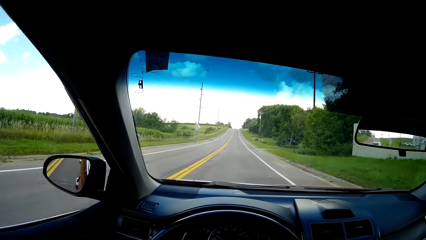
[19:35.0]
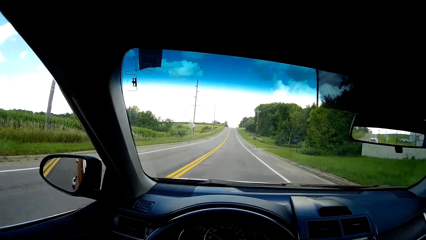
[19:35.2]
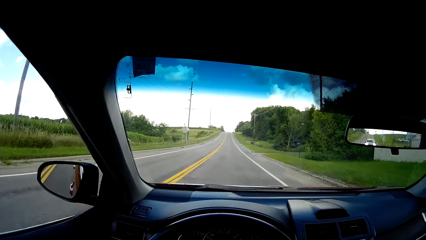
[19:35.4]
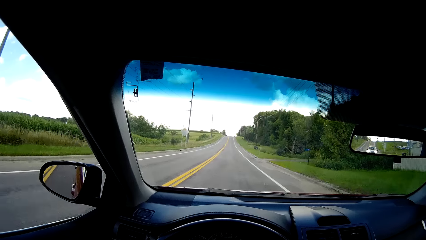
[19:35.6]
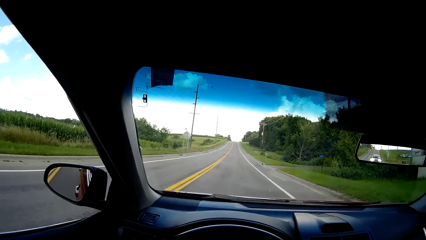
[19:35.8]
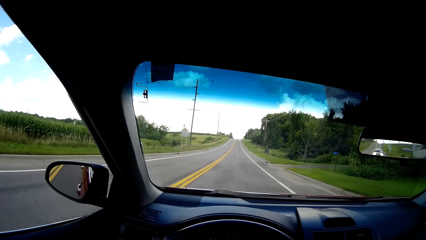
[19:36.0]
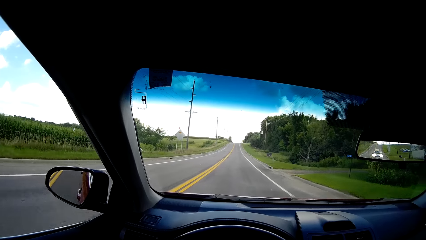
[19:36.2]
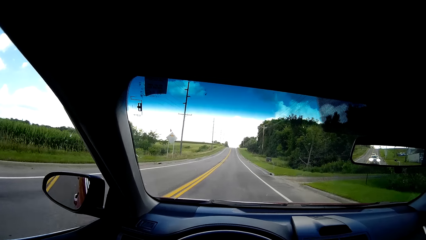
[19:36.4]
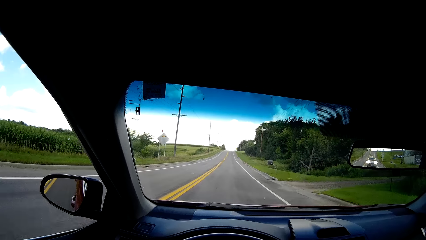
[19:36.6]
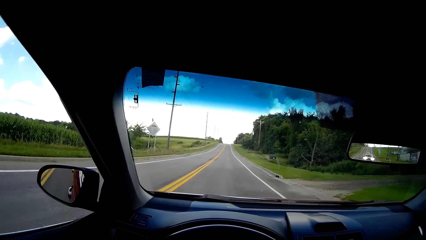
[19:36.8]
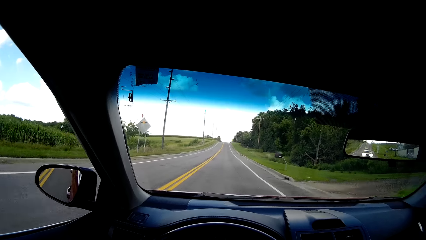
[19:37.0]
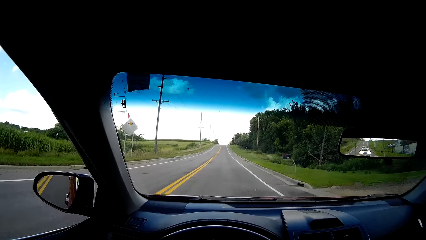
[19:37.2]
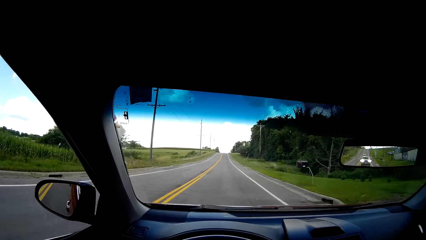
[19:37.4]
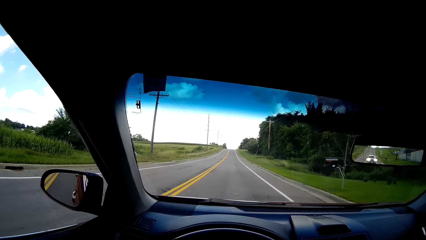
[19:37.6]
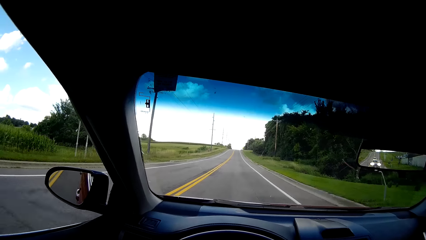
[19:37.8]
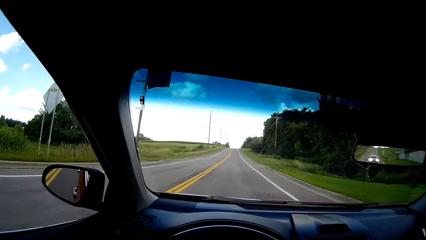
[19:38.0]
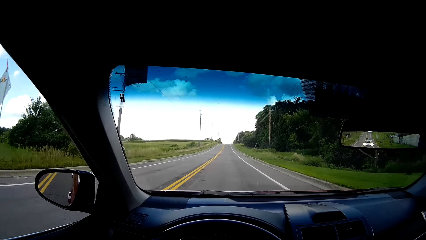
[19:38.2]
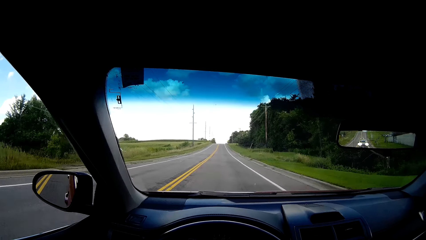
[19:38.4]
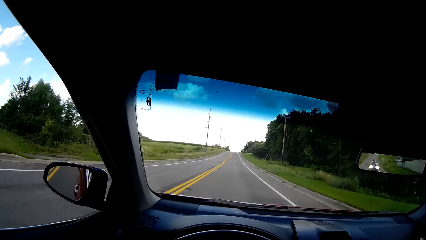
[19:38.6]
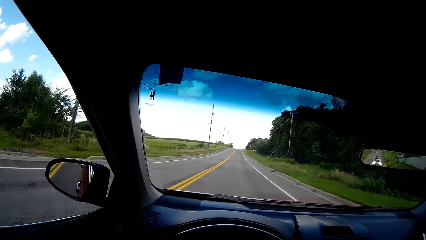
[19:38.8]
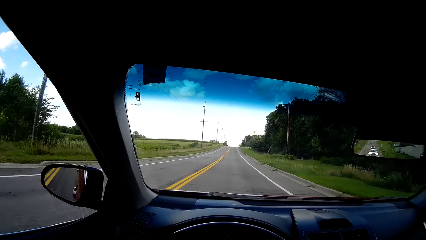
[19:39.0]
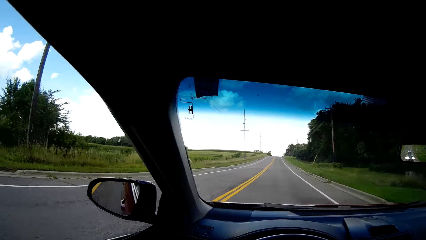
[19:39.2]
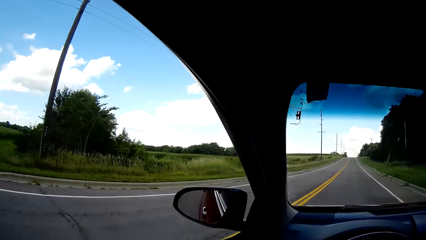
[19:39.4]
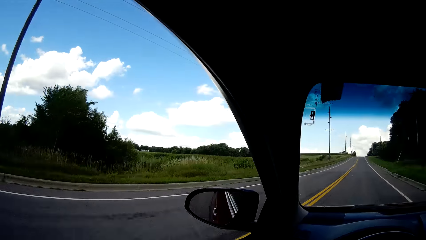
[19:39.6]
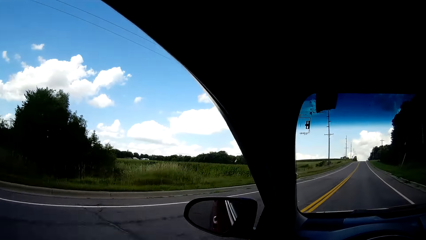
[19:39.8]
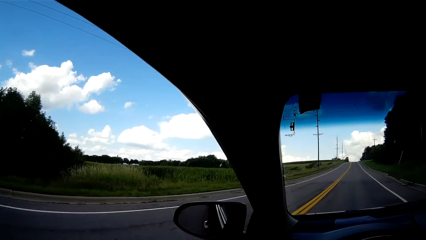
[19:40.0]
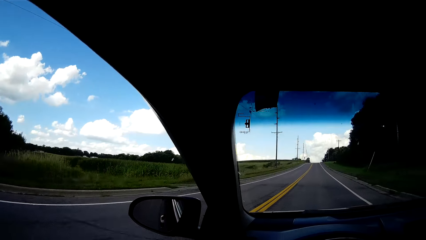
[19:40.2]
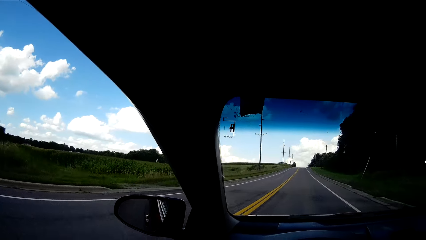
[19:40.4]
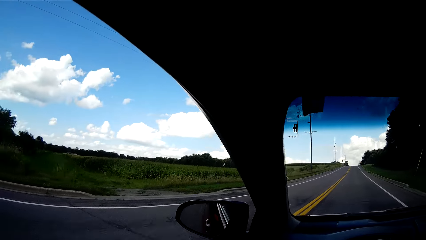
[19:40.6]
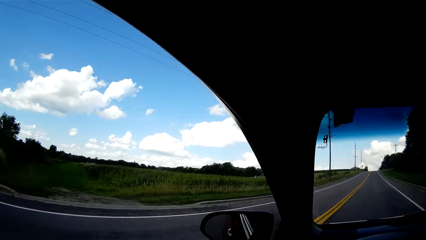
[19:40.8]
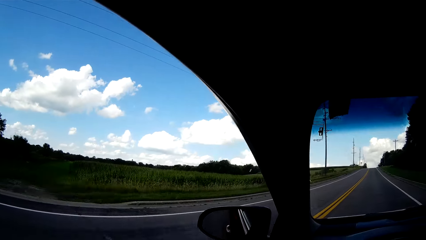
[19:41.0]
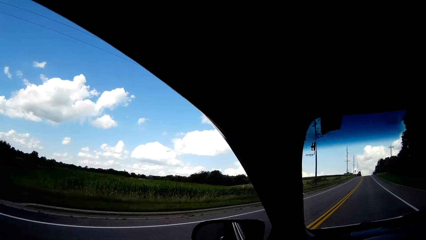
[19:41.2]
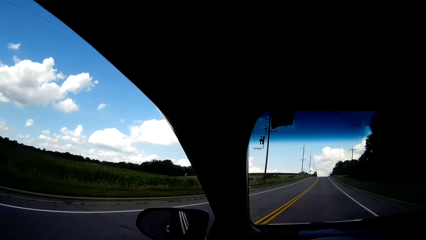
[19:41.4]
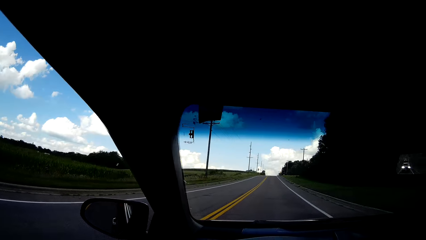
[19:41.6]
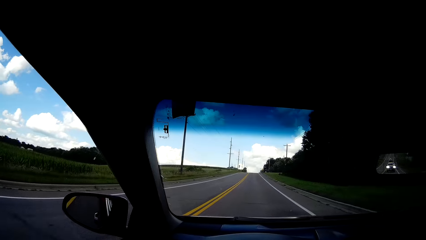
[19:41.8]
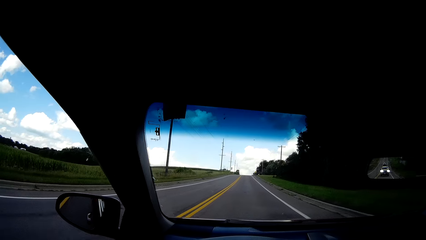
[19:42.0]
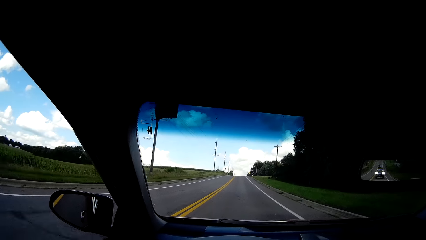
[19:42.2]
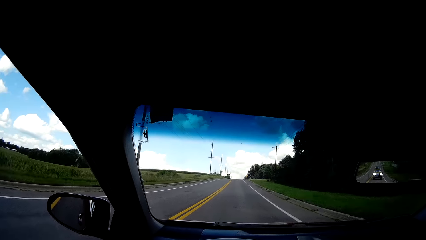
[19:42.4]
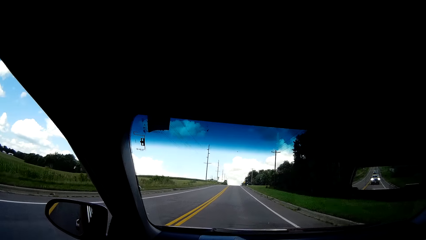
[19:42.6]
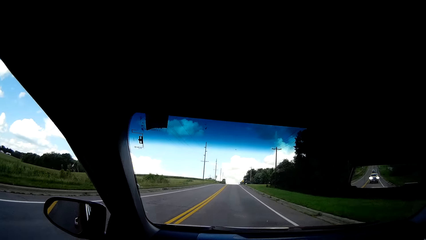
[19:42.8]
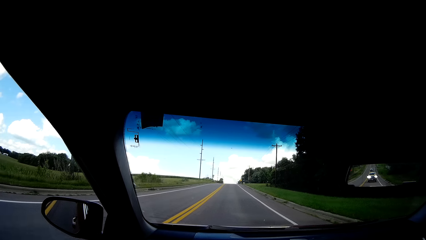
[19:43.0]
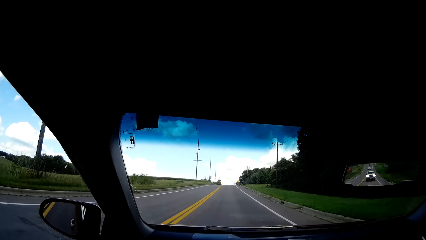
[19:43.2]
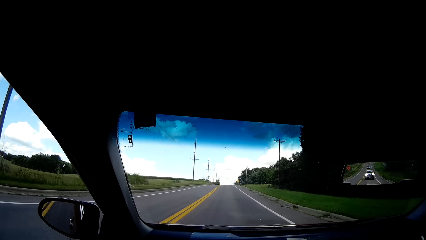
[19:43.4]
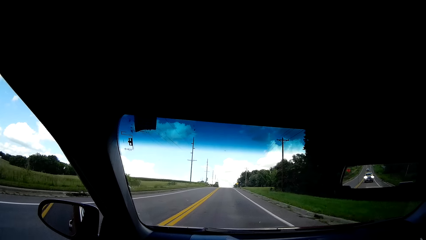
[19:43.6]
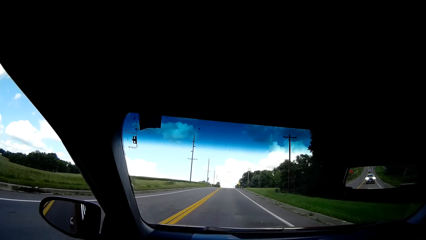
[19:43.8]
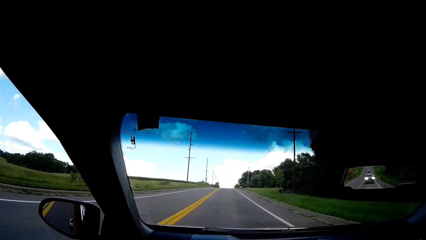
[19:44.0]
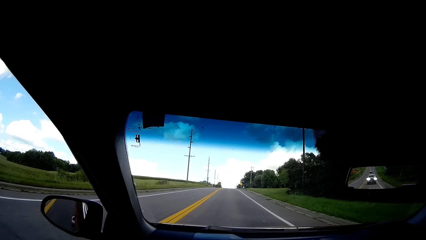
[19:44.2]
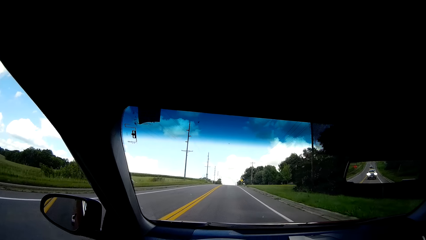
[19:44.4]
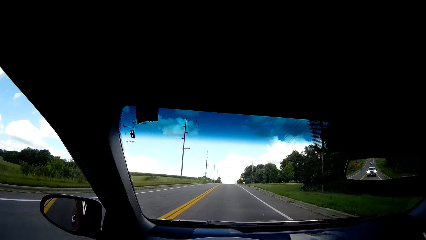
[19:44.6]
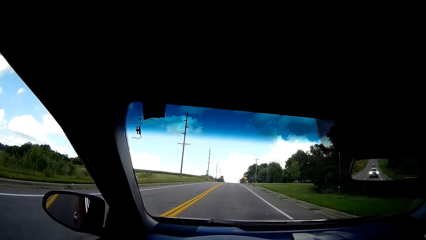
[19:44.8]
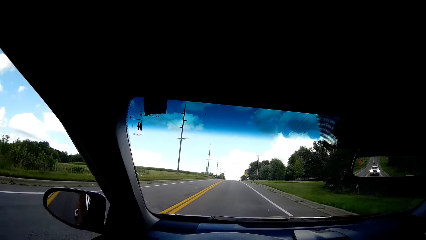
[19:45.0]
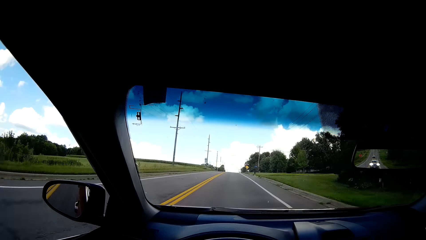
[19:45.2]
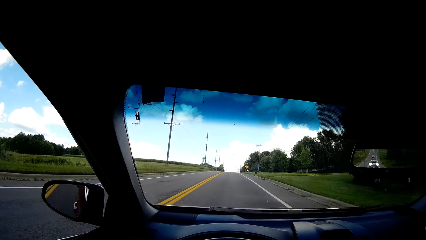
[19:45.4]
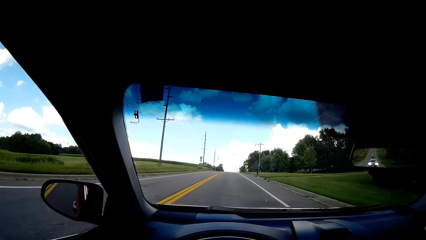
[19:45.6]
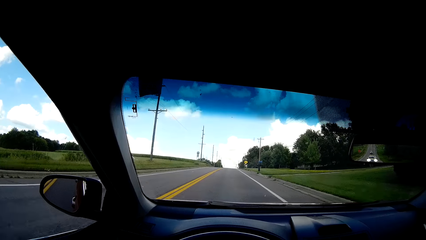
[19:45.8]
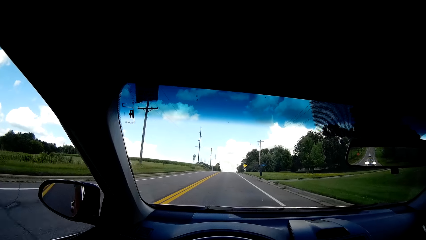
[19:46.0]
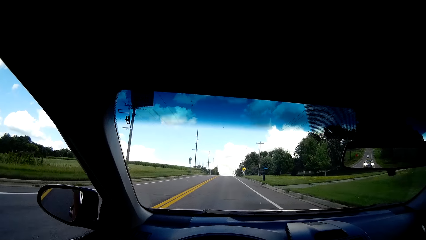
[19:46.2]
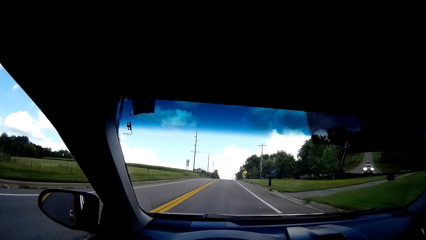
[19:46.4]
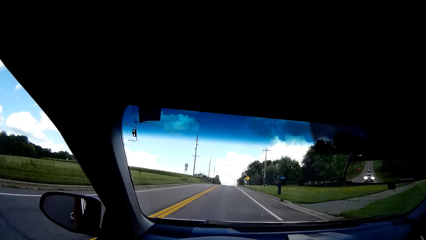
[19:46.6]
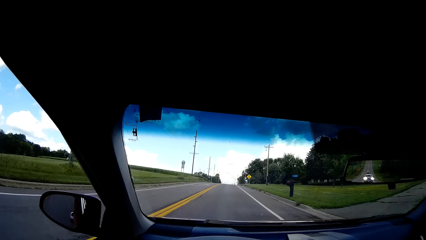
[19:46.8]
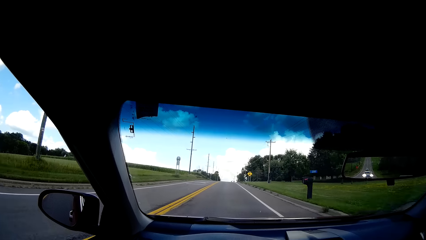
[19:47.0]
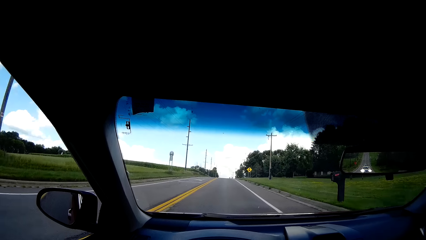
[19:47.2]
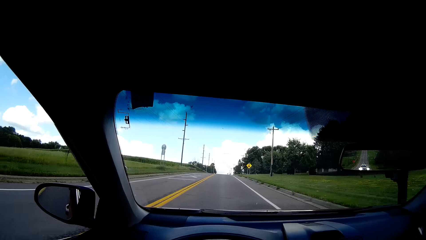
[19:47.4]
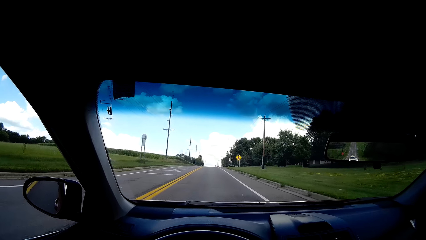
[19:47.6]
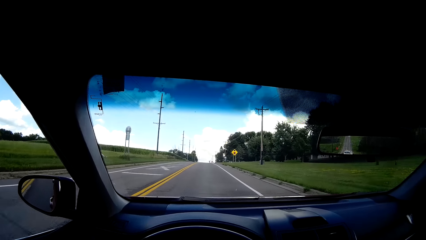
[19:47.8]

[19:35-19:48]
The camera wearer looks around. They look forward.

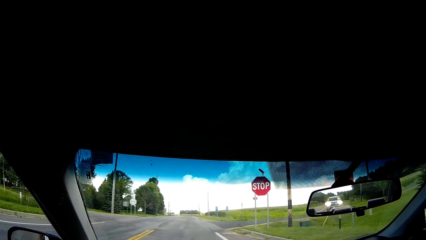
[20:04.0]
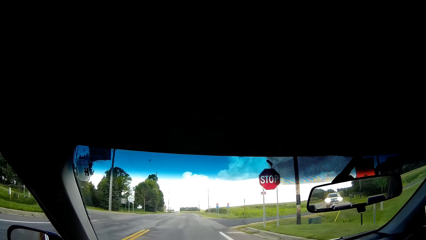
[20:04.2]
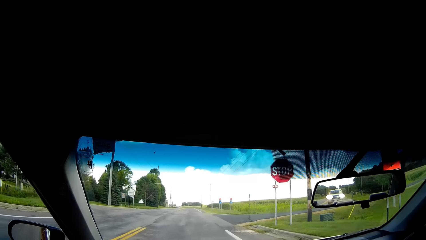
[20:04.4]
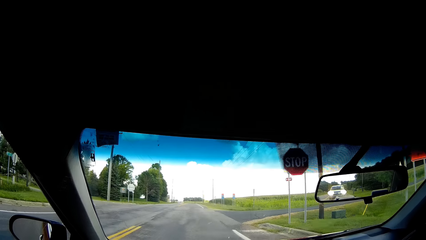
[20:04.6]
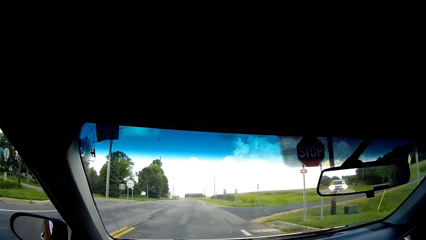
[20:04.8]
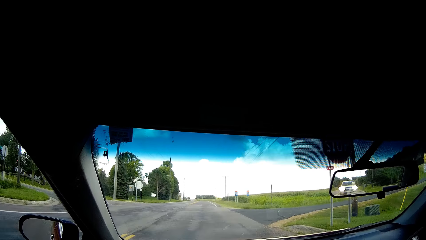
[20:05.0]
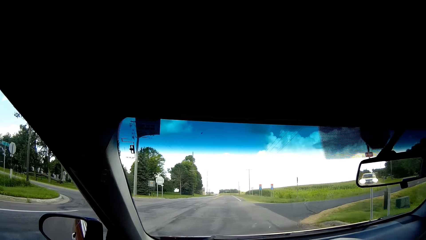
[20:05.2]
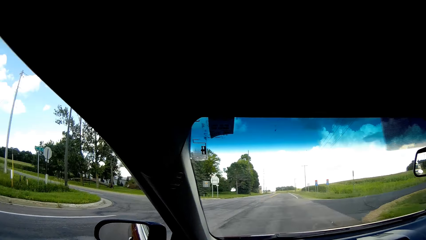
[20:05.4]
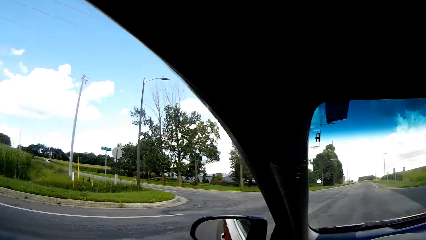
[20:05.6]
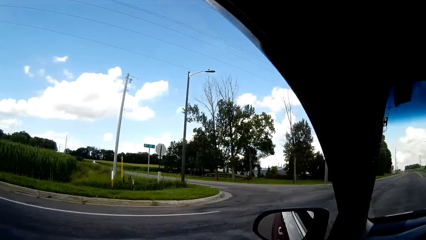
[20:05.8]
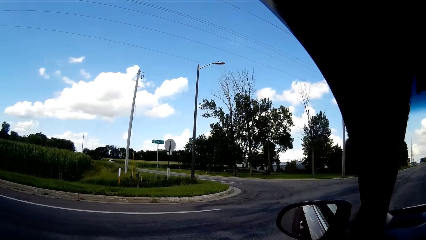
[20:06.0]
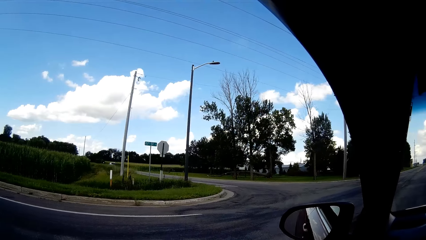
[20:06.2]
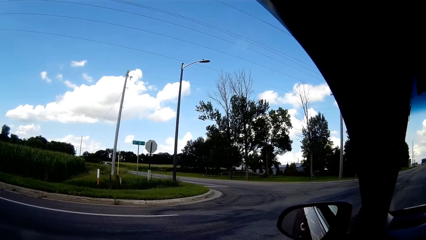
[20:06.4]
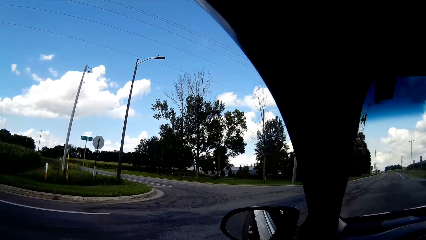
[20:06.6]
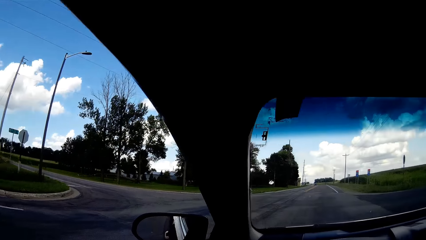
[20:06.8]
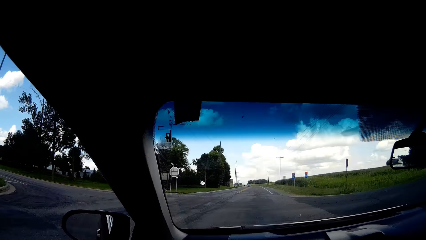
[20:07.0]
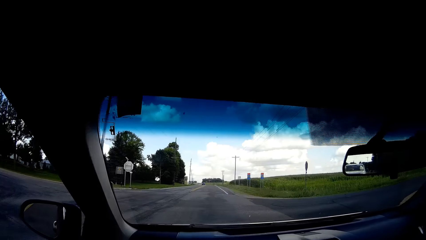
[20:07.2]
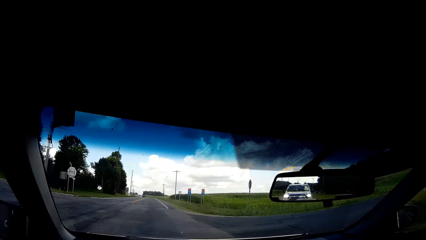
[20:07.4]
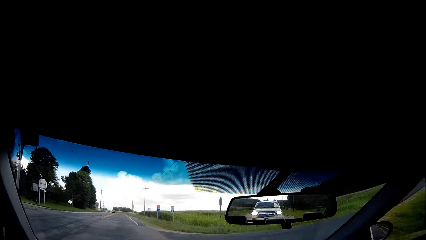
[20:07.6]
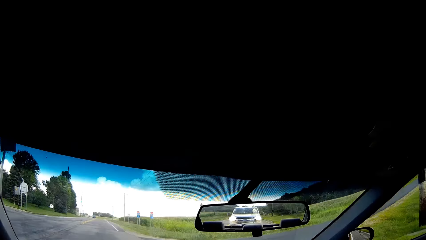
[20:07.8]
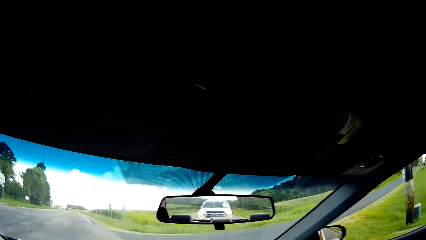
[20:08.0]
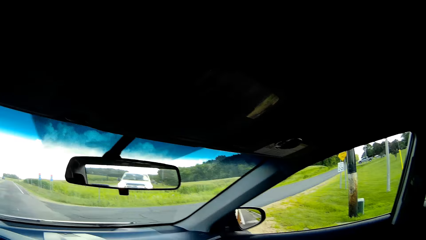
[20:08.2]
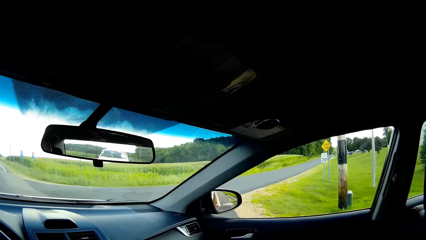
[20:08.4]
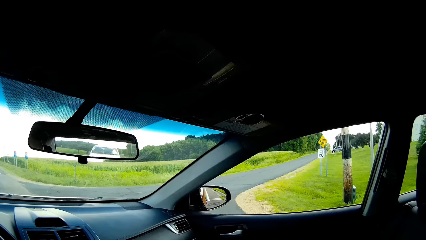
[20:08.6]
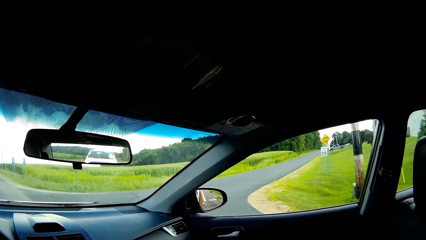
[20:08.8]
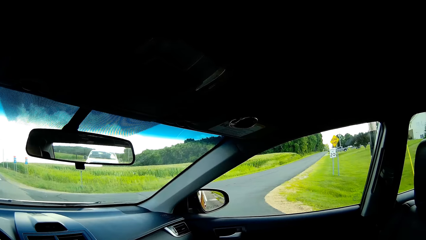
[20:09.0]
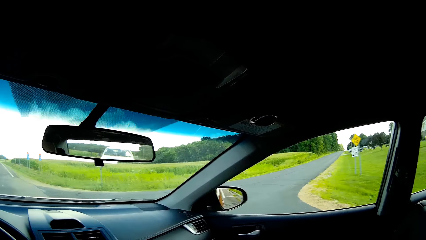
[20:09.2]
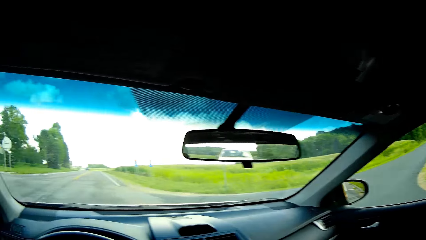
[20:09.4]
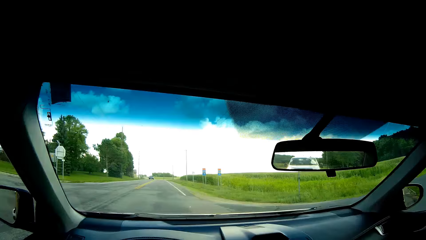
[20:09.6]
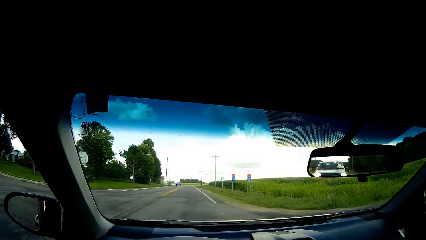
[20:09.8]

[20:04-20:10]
The camera wearer looks outside the car.
